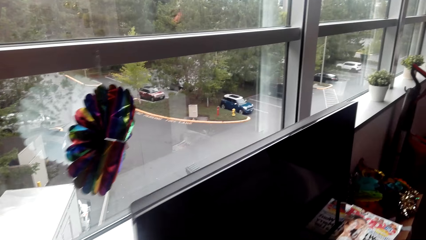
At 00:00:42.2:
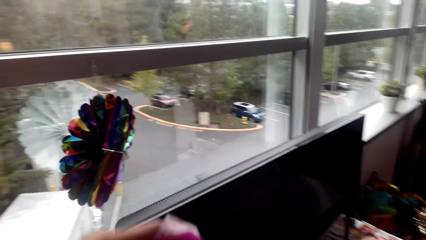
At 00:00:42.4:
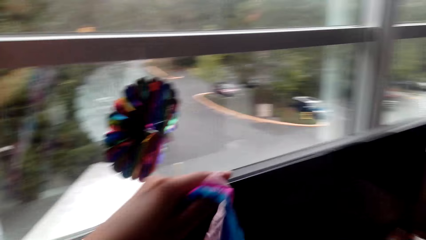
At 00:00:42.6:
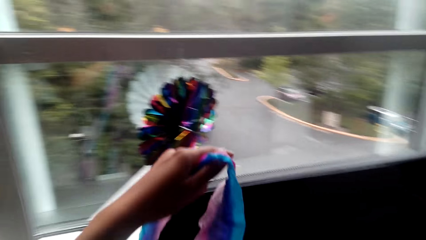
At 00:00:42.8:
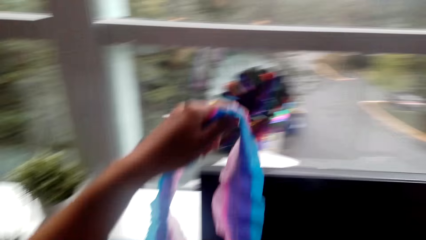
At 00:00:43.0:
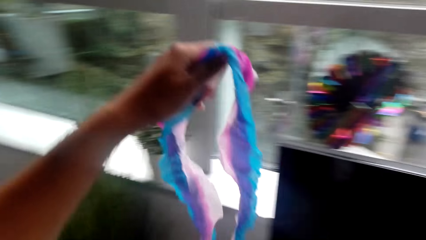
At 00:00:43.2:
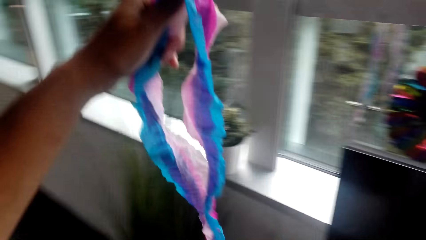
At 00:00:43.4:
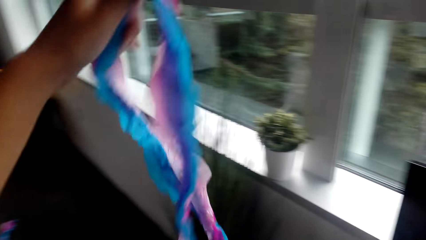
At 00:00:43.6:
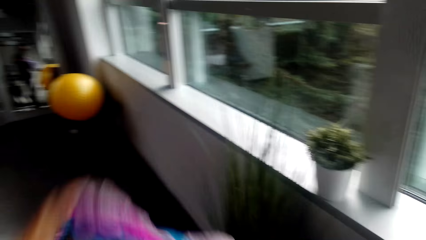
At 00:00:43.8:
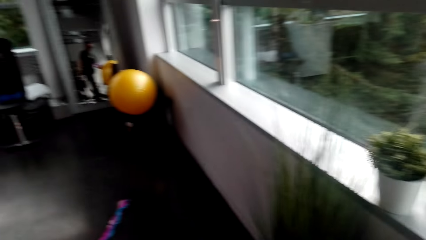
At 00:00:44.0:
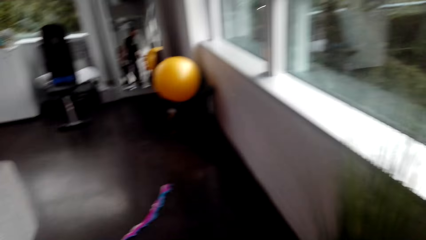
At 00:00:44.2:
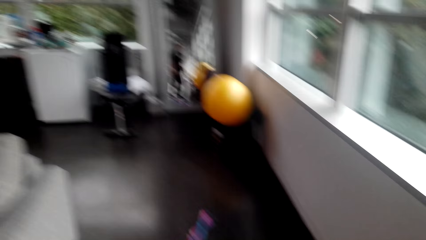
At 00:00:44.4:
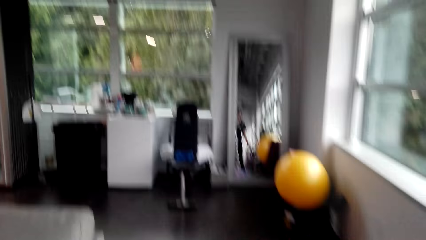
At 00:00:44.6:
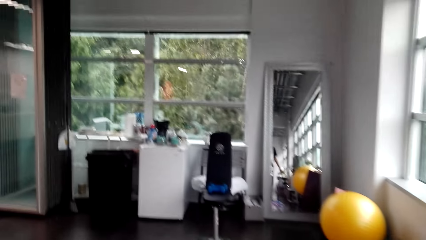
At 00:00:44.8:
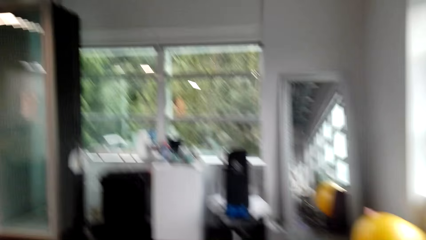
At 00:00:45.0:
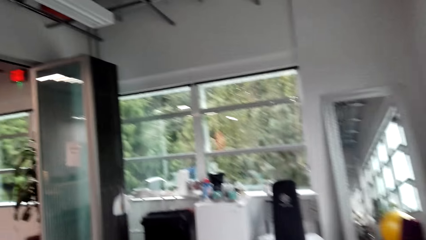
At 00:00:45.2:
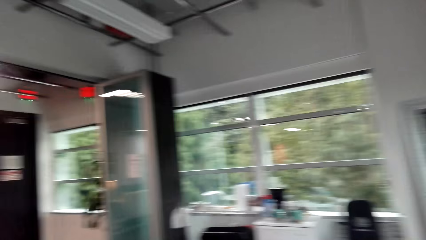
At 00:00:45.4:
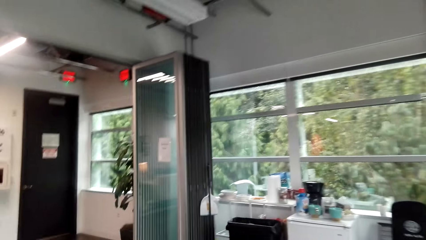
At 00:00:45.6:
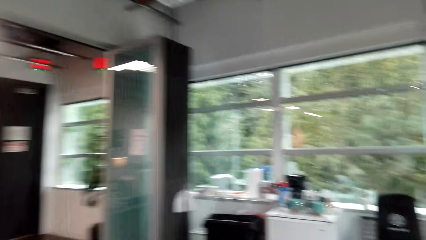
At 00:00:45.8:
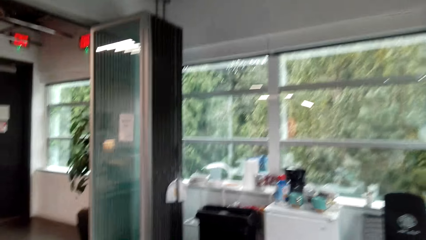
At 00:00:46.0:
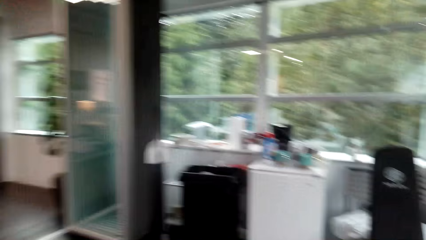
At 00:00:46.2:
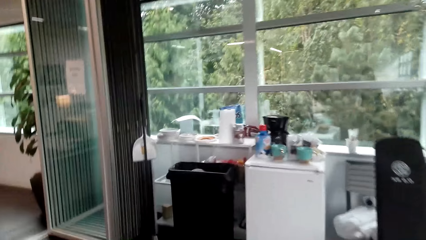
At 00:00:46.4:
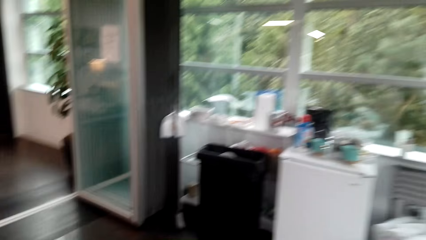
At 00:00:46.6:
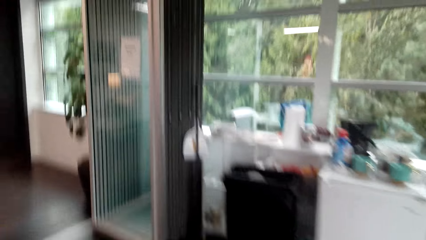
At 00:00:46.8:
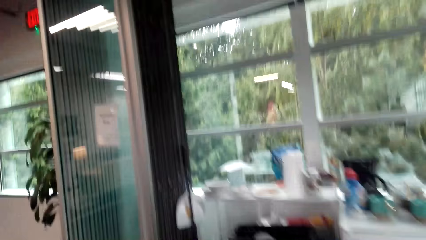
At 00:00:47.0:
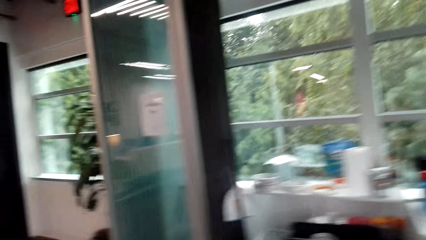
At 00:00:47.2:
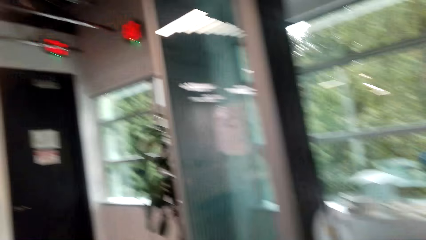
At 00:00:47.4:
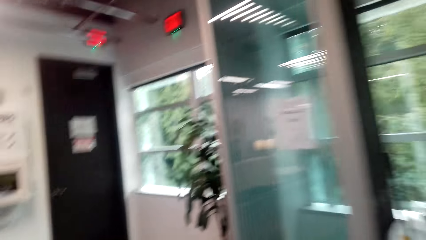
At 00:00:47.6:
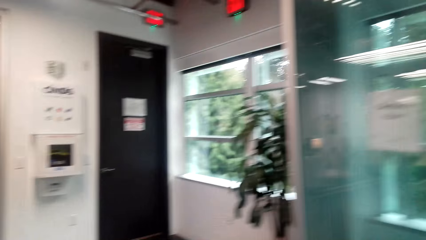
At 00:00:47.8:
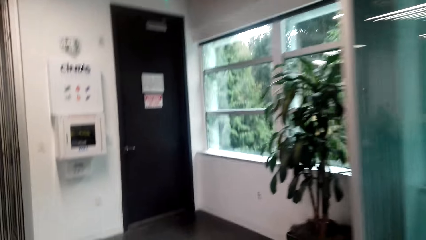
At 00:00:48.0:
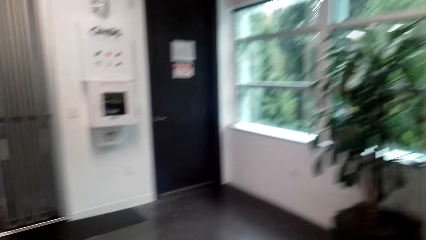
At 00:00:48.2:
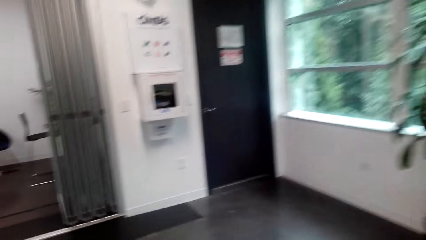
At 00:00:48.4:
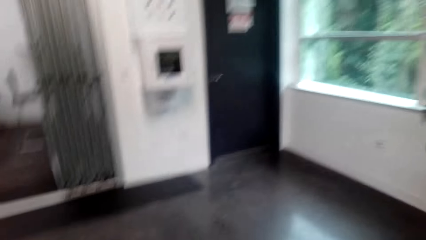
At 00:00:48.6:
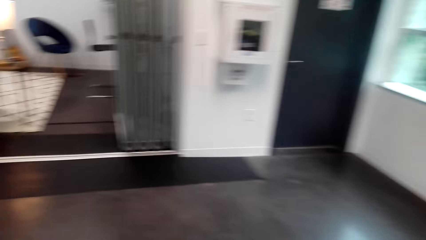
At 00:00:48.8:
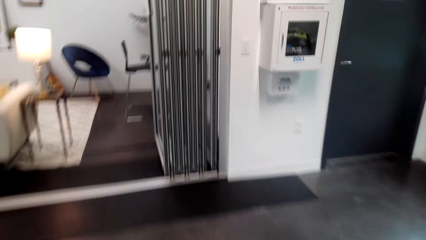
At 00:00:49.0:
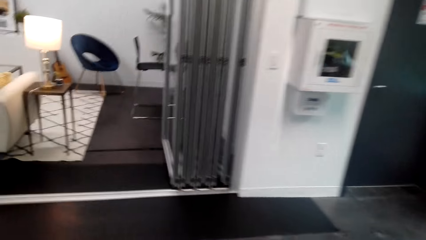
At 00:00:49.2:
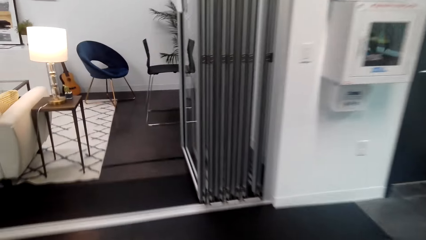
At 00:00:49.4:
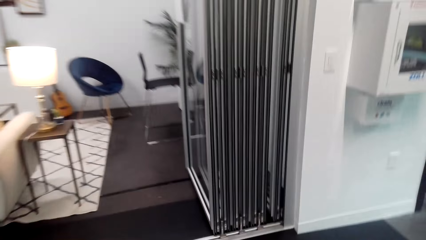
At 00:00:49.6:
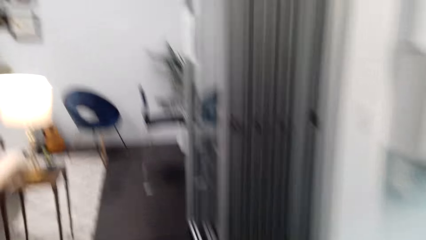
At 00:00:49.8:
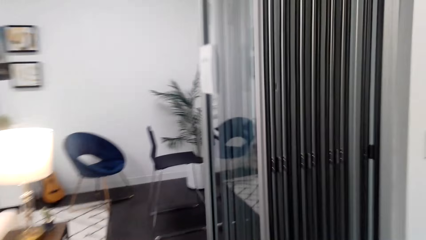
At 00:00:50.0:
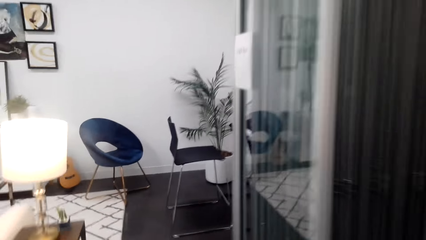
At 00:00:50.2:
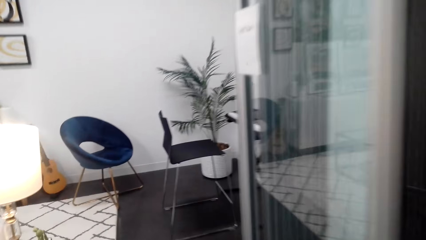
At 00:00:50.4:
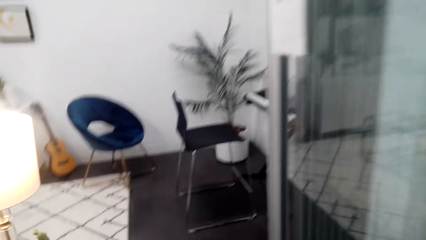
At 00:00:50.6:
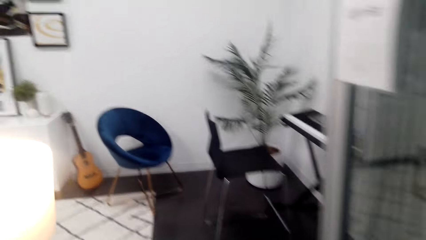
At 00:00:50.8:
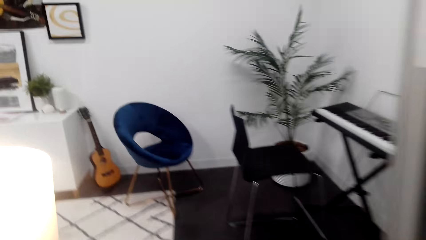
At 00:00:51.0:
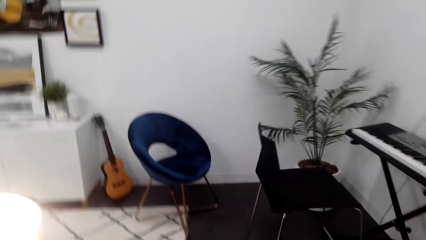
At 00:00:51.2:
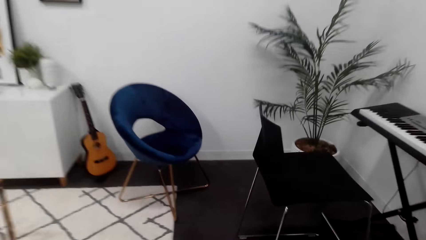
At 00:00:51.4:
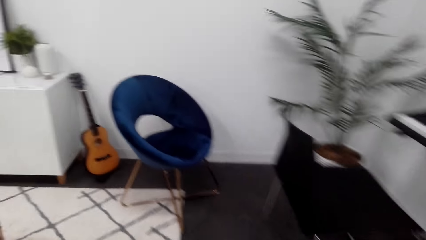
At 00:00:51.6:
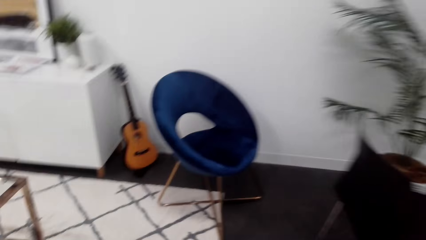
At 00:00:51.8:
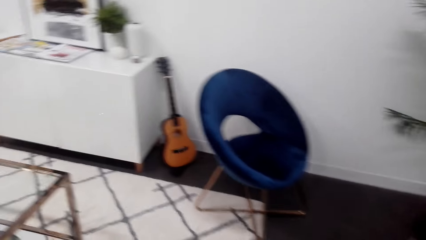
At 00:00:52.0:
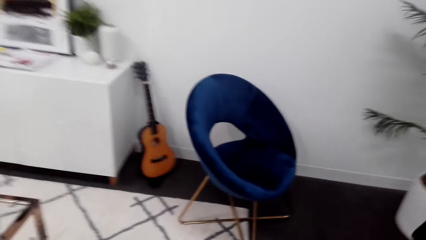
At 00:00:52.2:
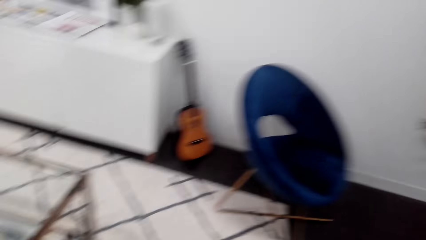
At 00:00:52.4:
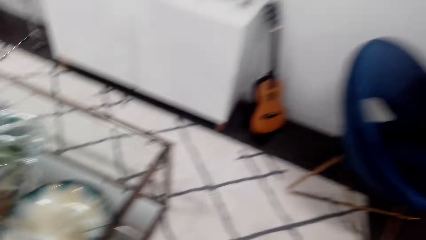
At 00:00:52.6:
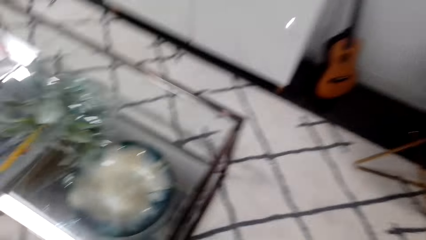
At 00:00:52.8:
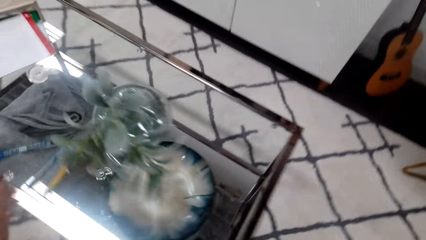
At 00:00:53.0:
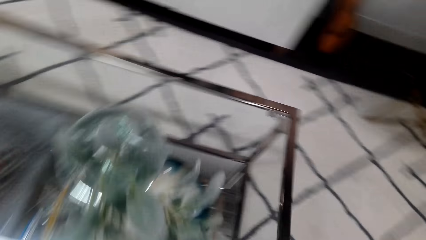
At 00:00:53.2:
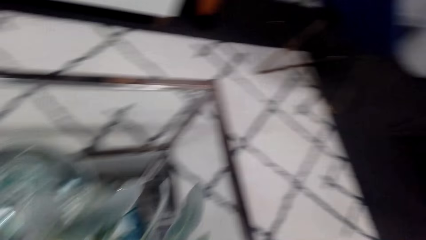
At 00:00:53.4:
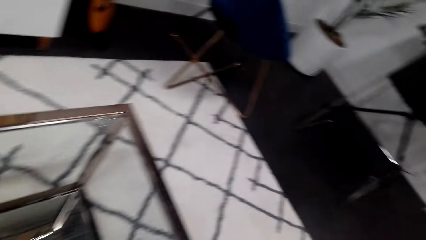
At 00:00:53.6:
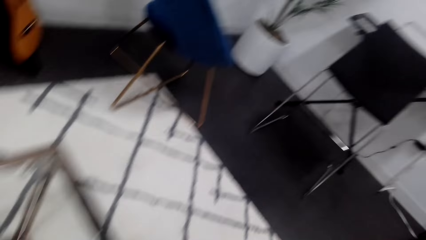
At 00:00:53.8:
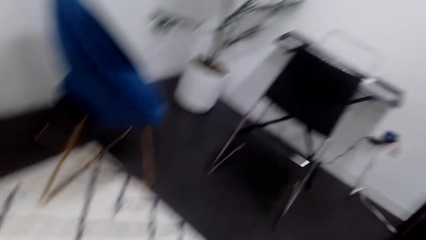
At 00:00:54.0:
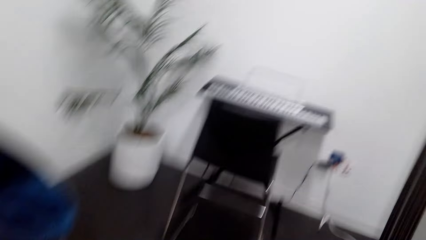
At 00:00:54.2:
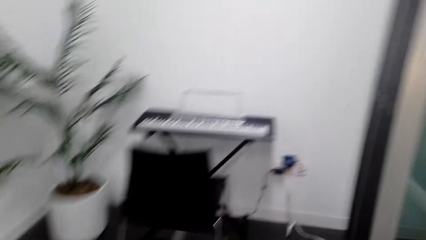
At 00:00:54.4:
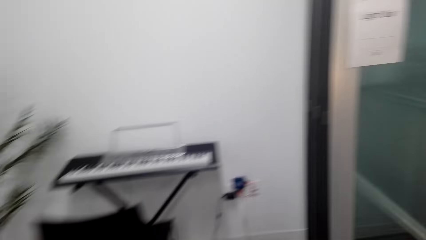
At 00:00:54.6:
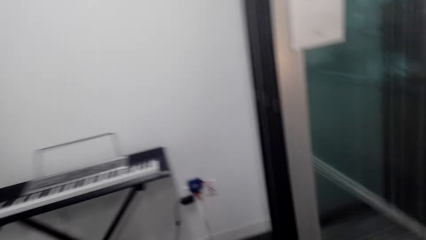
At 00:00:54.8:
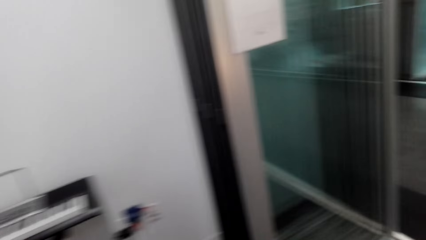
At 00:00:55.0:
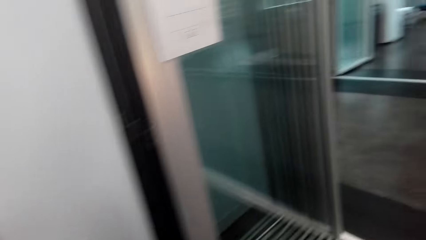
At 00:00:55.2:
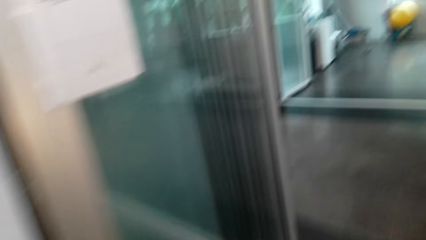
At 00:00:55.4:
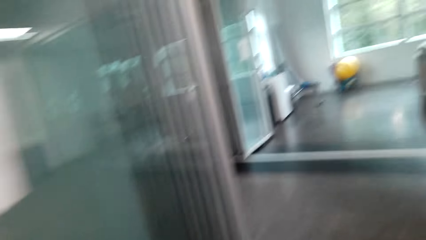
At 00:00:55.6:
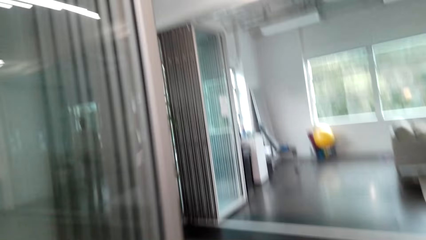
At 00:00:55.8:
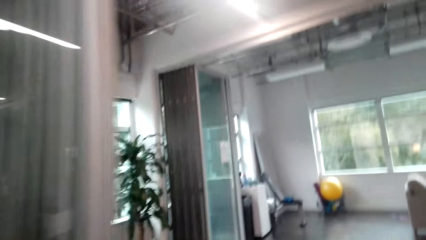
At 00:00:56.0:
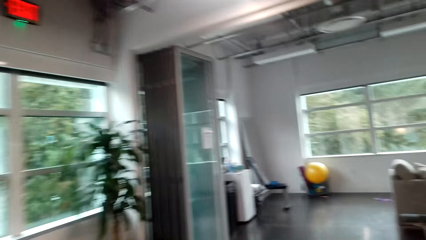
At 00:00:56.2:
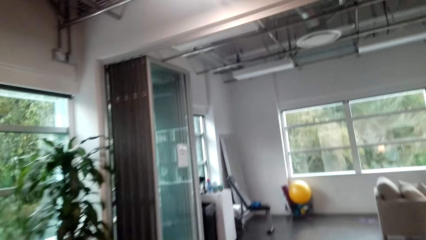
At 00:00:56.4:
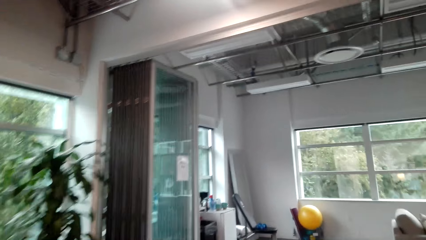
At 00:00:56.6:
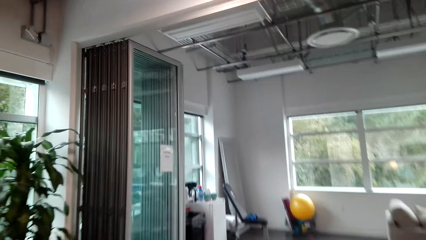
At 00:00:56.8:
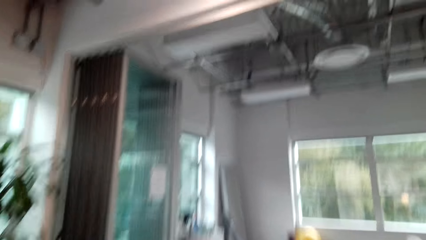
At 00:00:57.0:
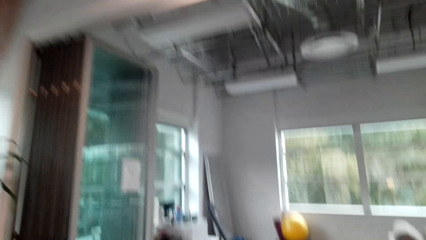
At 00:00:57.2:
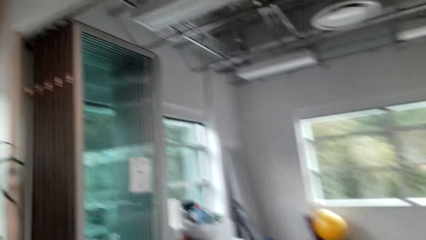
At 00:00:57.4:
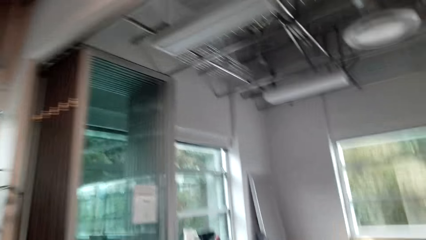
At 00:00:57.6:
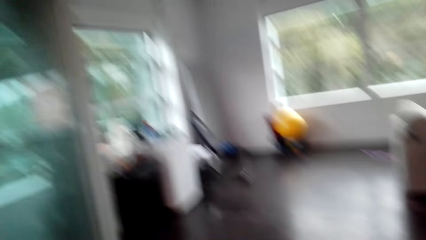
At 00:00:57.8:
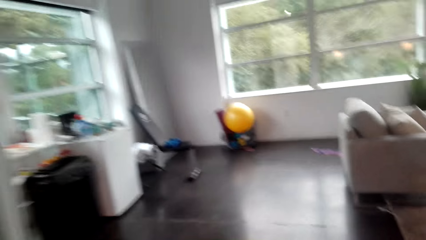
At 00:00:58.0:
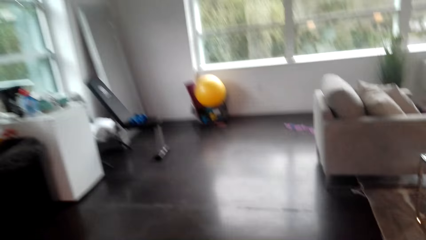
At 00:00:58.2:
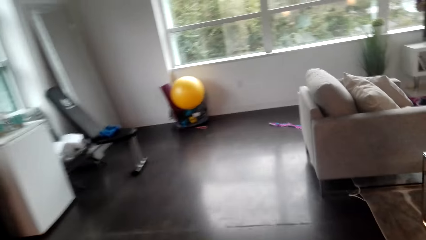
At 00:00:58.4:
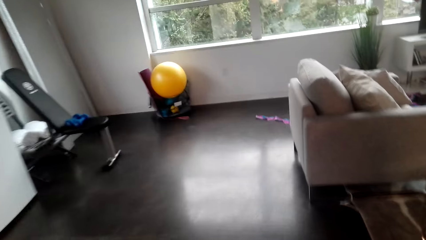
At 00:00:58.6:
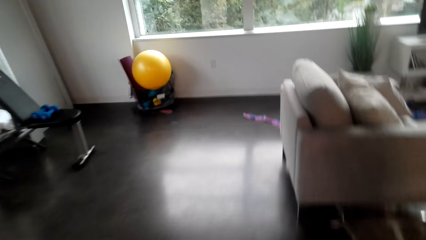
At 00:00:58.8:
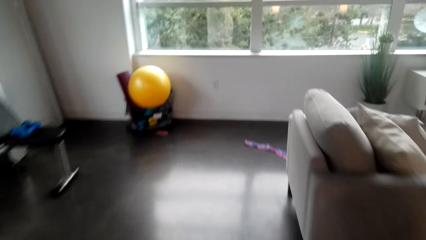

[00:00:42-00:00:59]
The camera wearer interacts with a man. They look at the decoration. They move around the room. They pick a duct tape. They move around the room.
